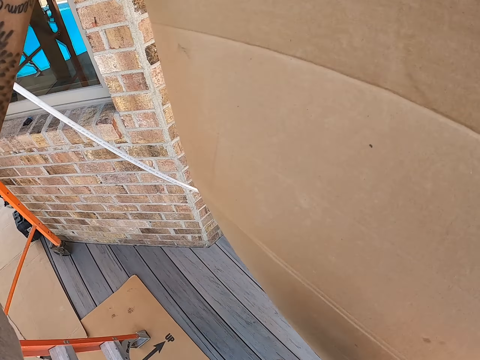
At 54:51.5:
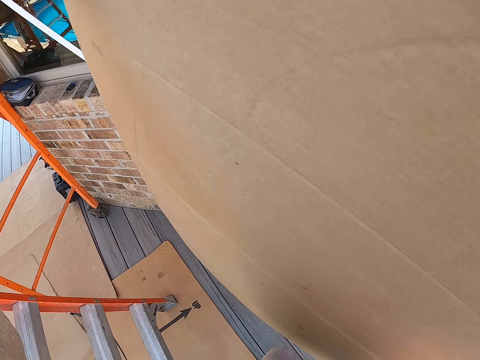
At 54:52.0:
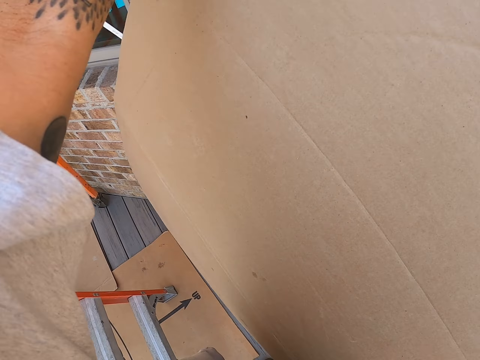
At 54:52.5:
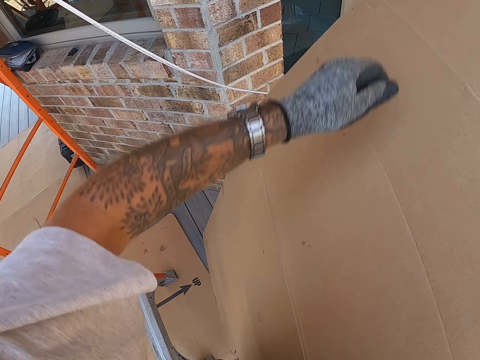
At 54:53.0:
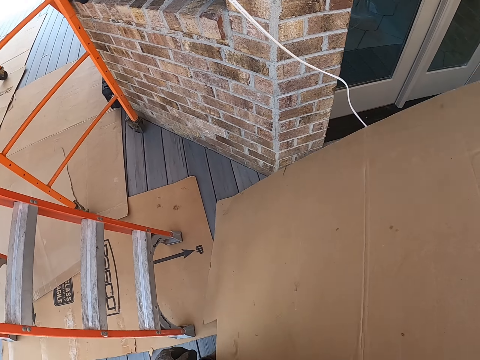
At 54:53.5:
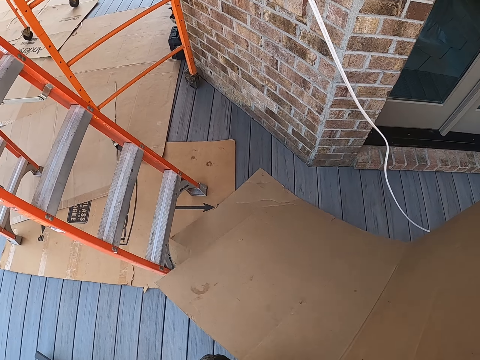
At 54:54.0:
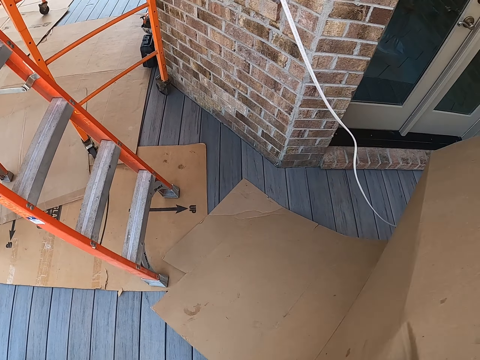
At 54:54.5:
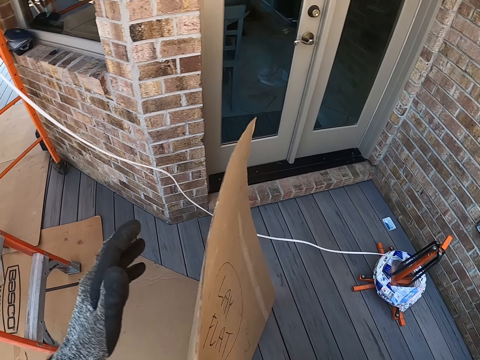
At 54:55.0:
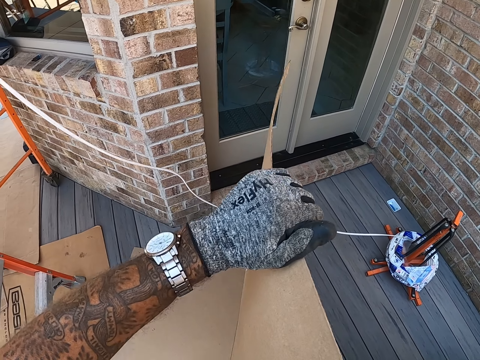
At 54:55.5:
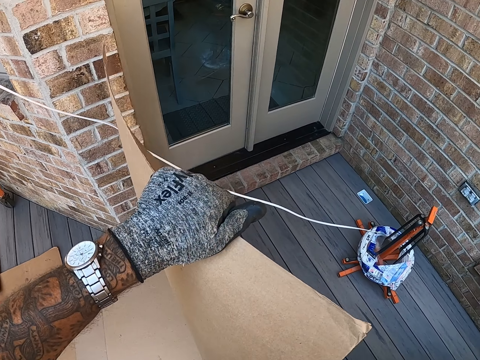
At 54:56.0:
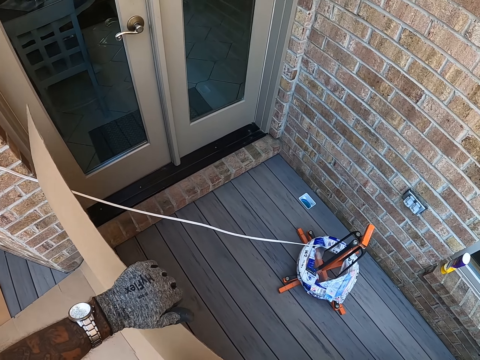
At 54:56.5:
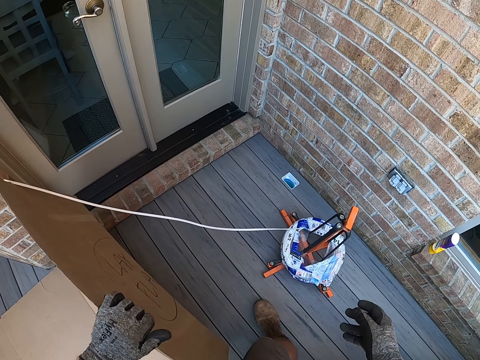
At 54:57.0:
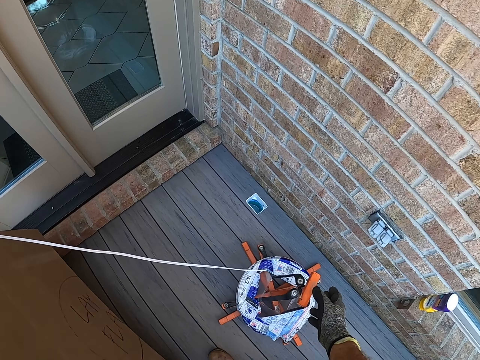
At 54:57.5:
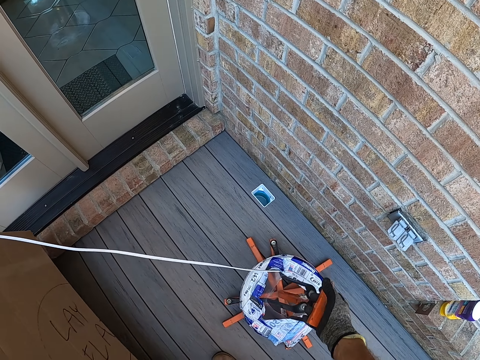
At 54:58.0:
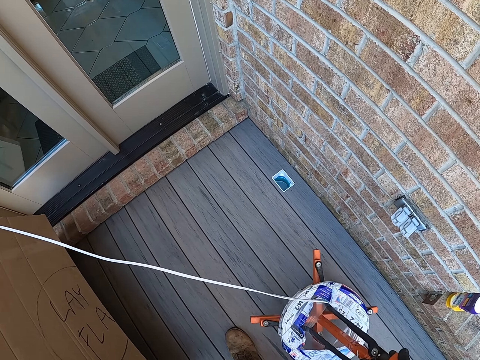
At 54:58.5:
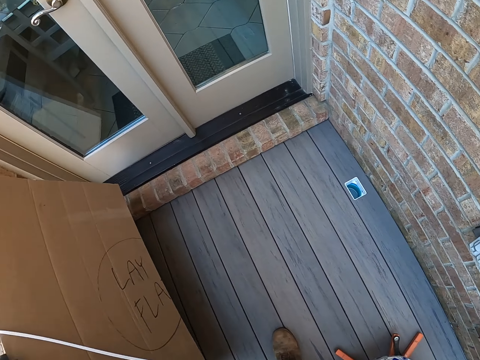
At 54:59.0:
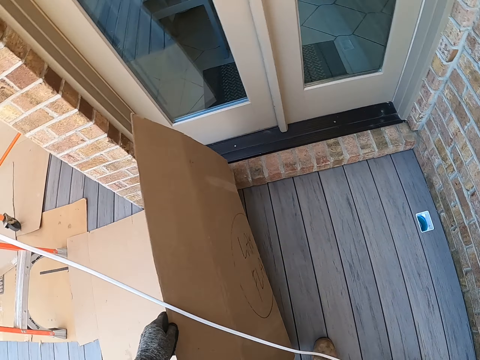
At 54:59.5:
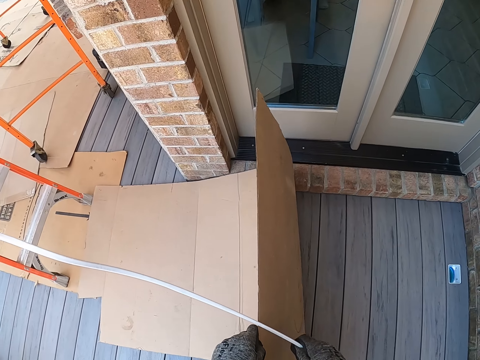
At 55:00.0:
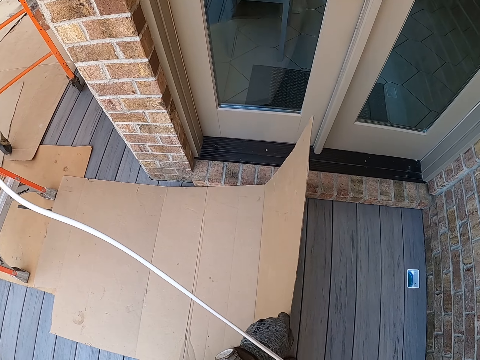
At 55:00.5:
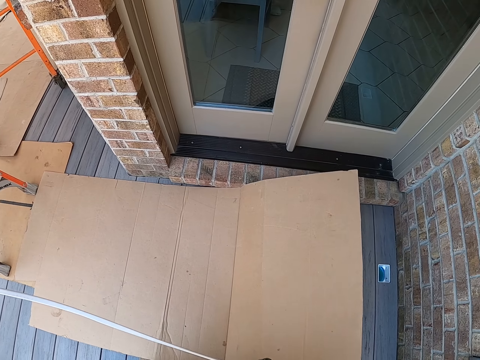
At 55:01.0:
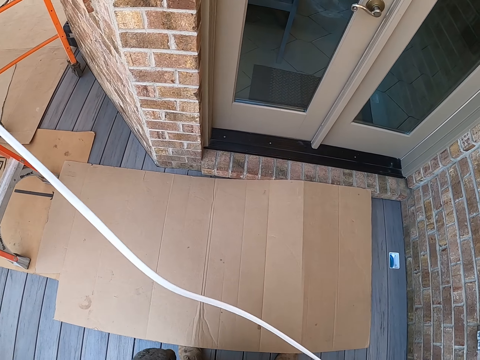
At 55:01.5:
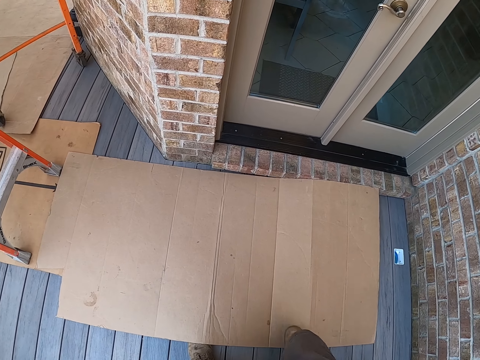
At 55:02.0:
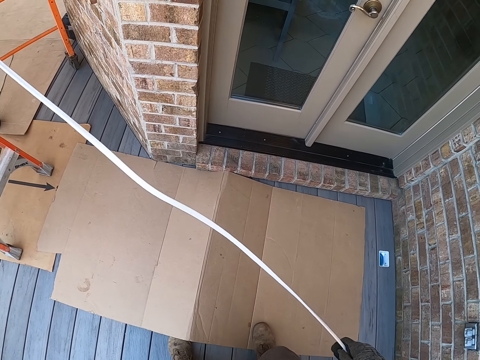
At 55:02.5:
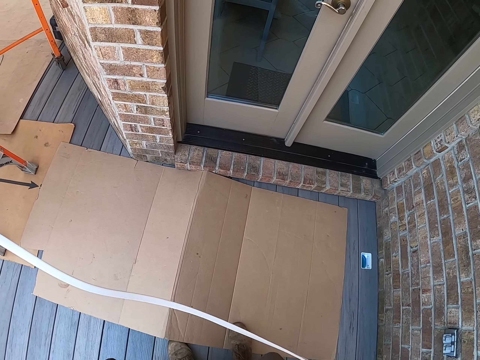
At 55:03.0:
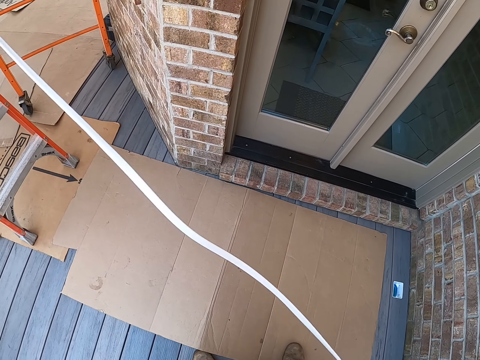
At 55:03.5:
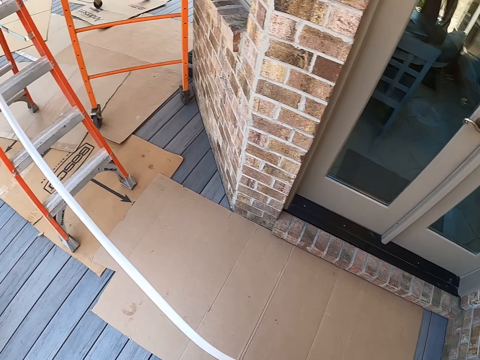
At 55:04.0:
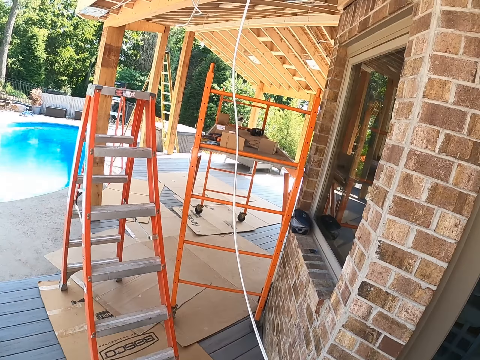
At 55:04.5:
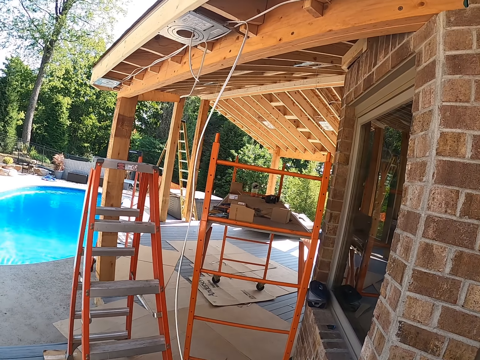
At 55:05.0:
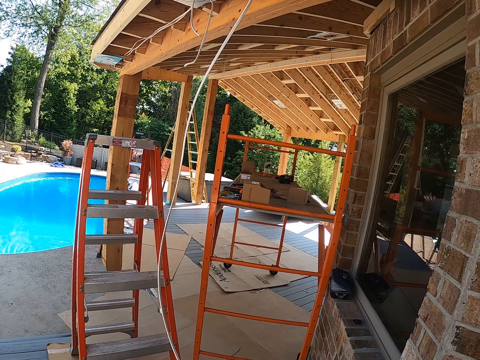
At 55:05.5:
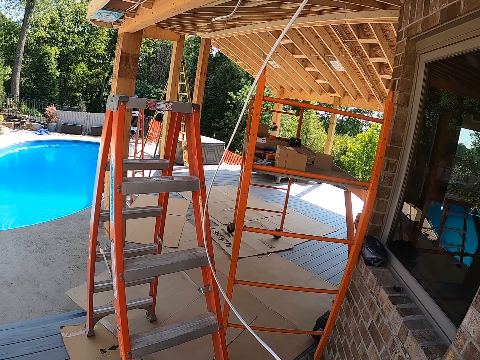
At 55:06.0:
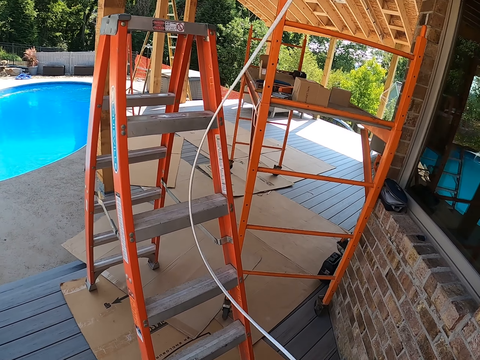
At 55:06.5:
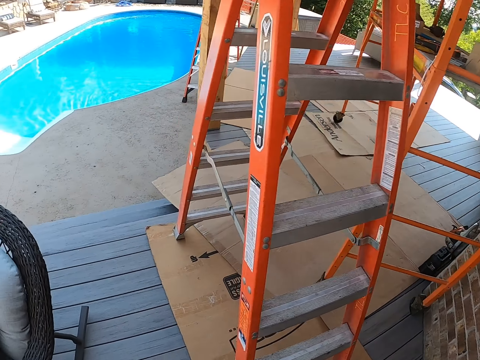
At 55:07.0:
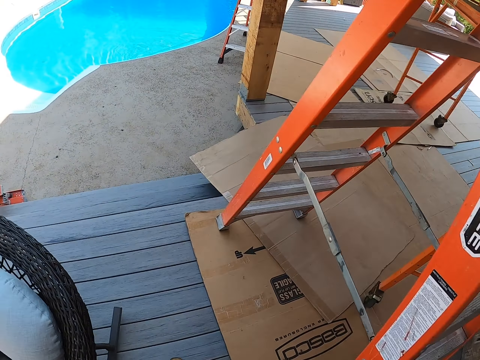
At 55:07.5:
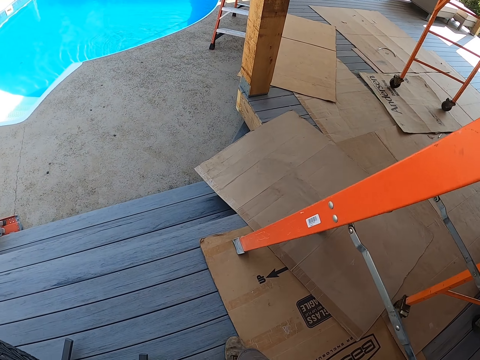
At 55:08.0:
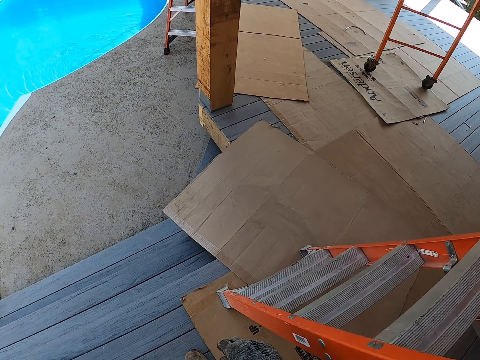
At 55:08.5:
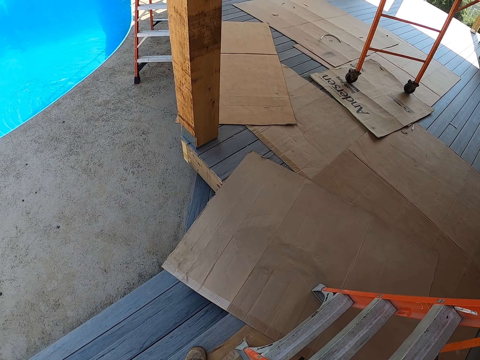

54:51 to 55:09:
The camera wearer places the box on the floor. They move something aside. They lift the cable holder. They place the carton on the floor. They walk forward.

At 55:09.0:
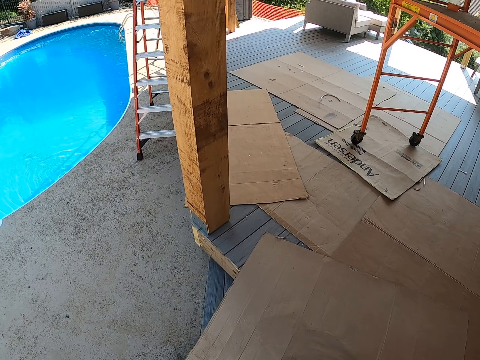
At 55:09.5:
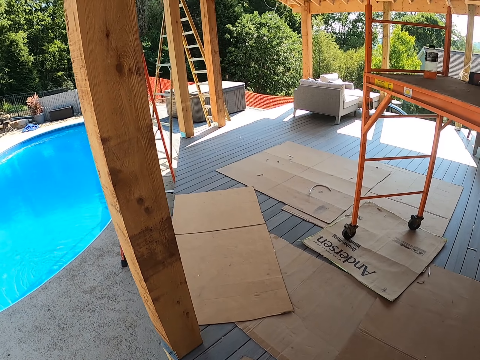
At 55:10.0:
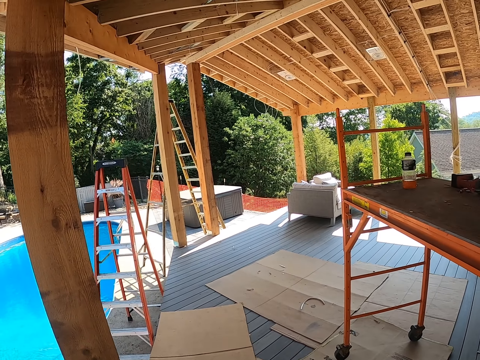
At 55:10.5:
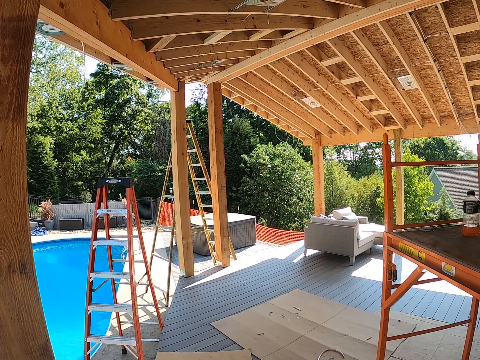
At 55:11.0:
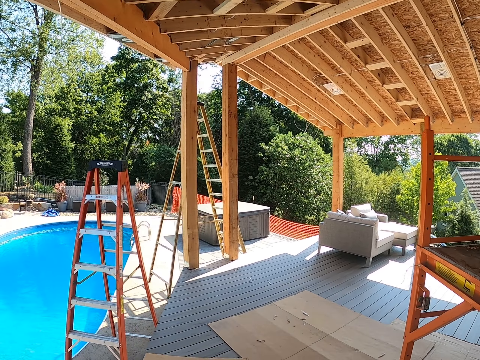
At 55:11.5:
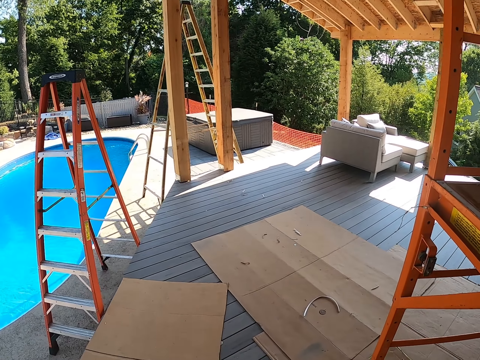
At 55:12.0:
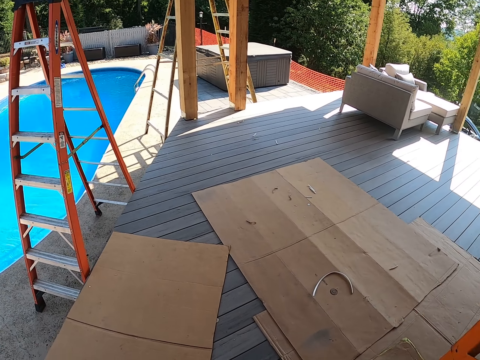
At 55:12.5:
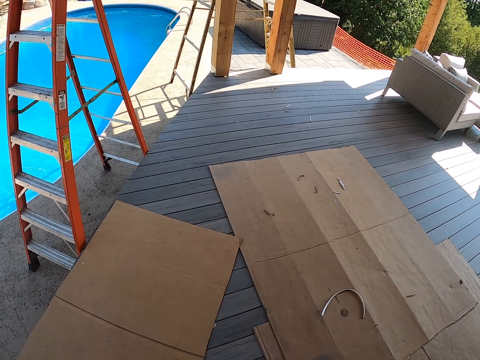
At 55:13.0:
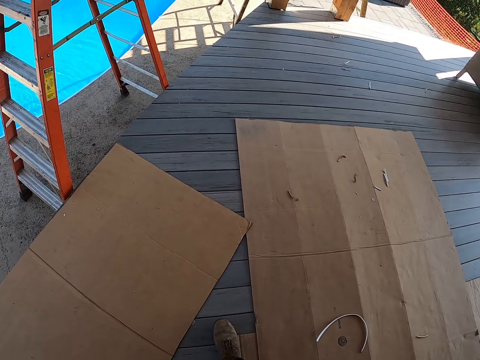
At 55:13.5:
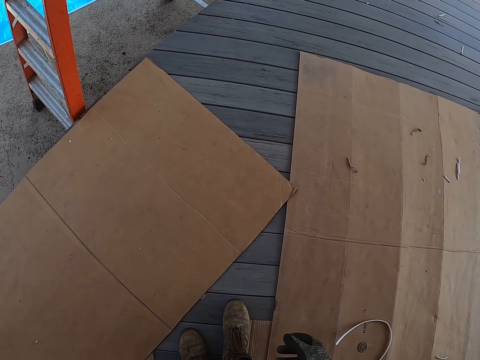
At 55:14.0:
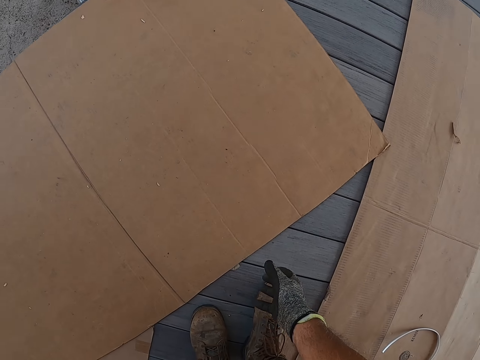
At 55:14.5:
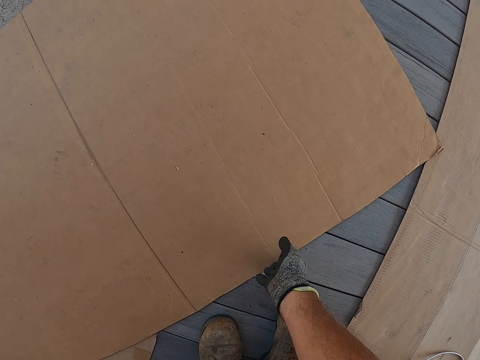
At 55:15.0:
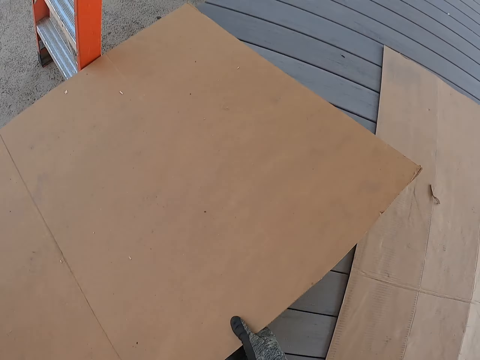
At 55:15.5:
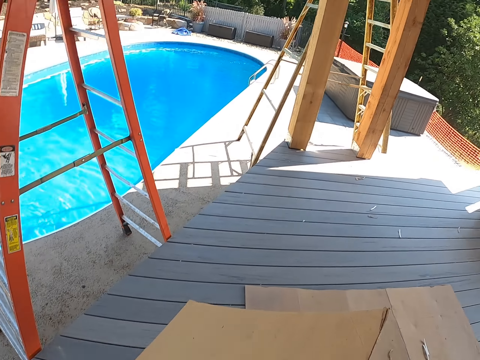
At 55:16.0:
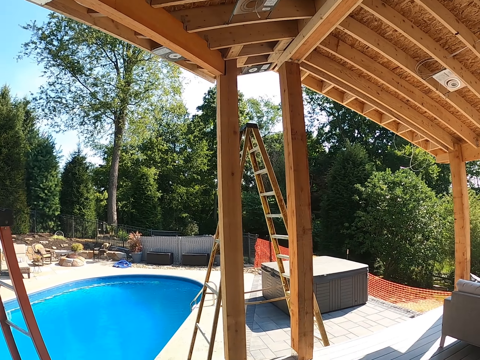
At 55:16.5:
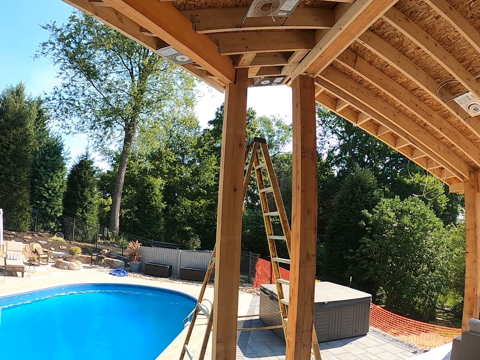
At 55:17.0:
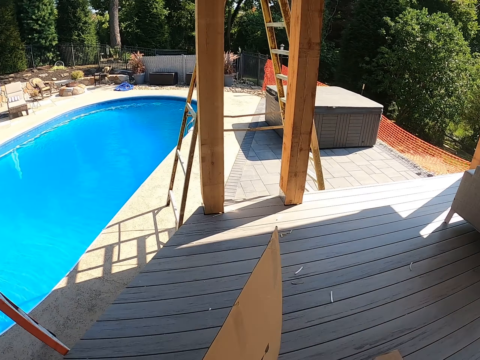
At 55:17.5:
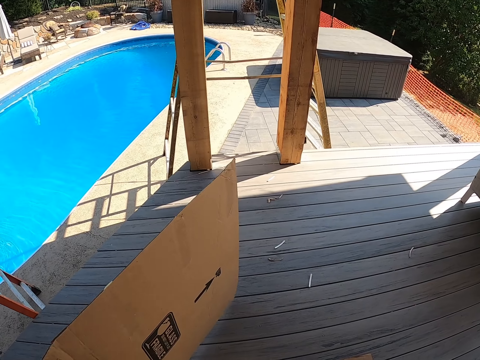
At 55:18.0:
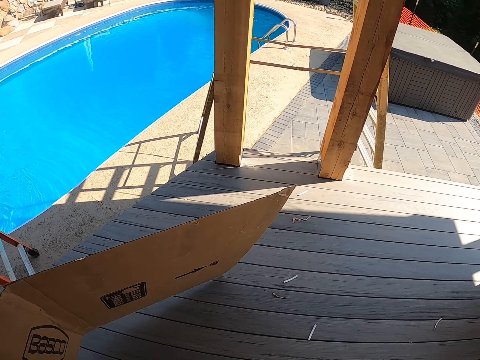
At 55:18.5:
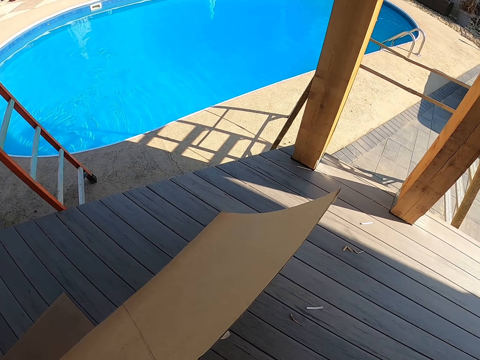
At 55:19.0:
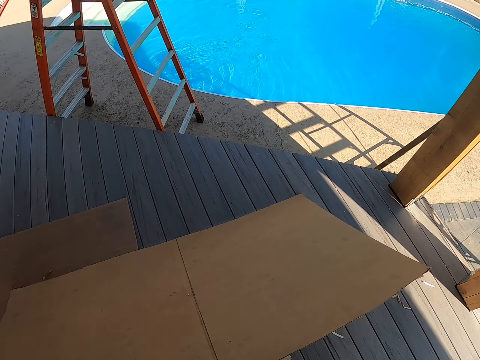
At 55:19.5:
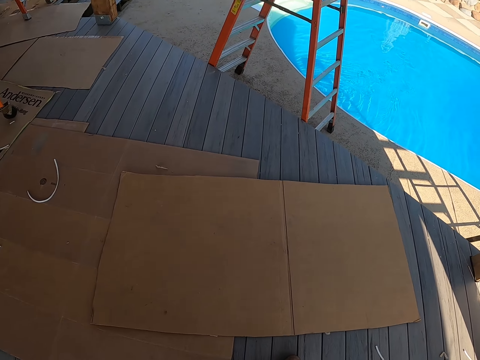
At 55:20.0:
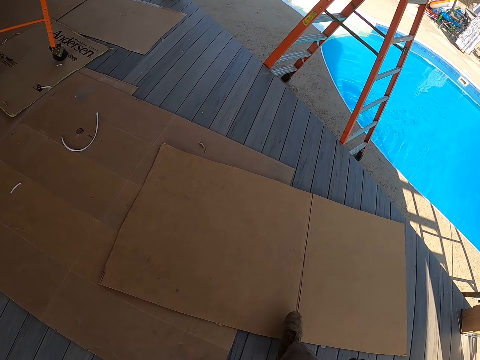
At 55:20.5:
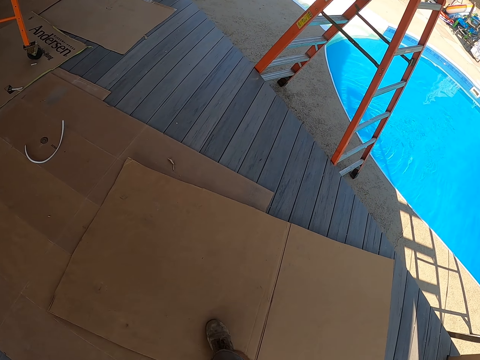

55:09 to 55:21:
The camera wearer takes up the carton from the floor. They walk forward. They place the carton on the floor.
